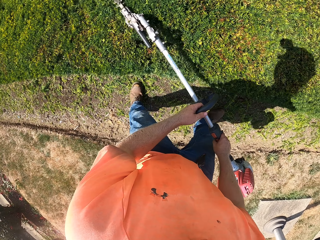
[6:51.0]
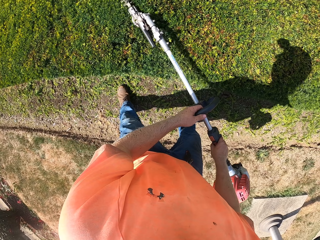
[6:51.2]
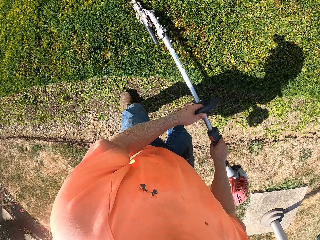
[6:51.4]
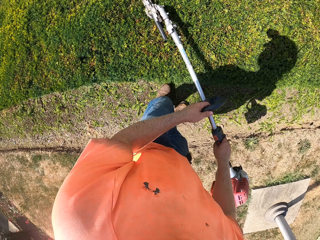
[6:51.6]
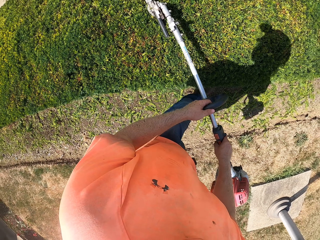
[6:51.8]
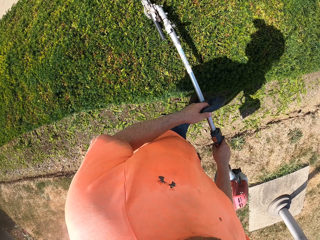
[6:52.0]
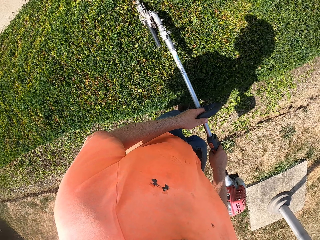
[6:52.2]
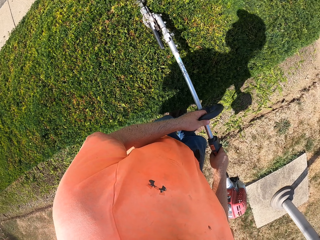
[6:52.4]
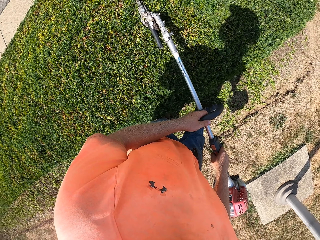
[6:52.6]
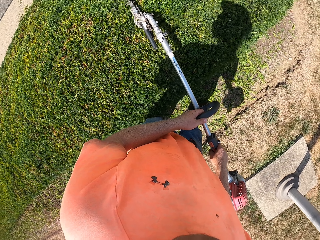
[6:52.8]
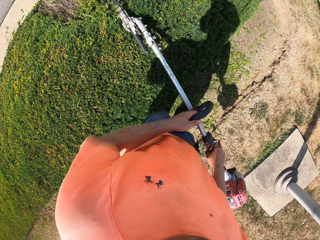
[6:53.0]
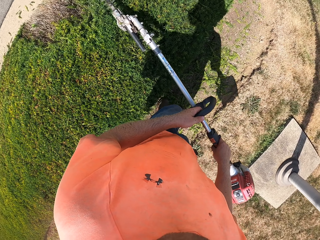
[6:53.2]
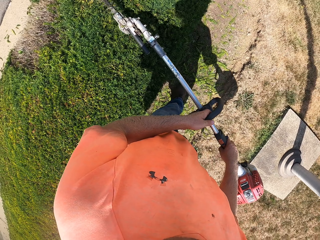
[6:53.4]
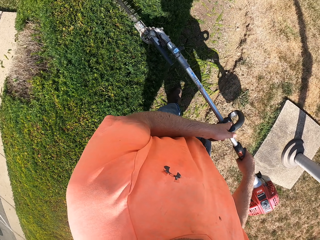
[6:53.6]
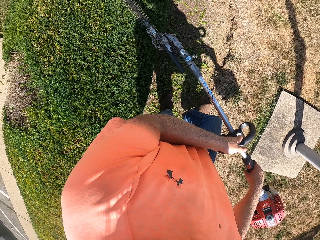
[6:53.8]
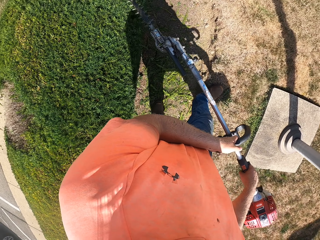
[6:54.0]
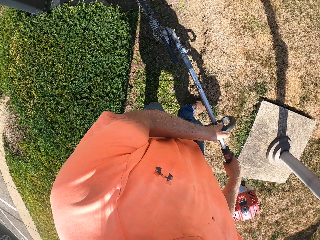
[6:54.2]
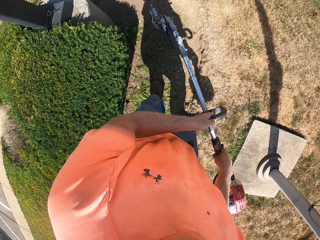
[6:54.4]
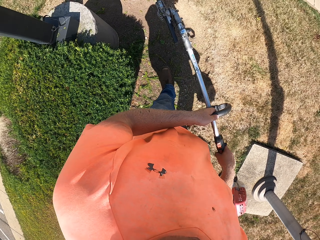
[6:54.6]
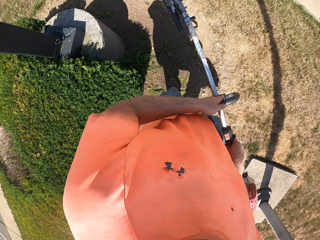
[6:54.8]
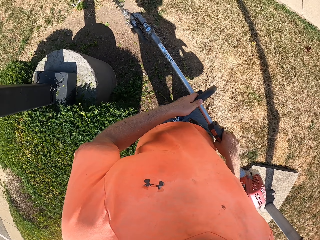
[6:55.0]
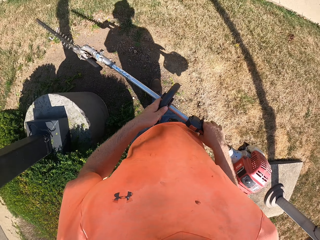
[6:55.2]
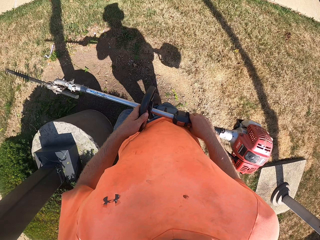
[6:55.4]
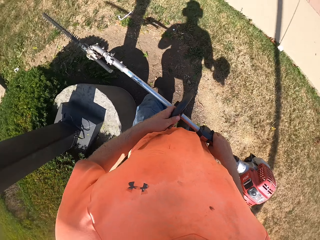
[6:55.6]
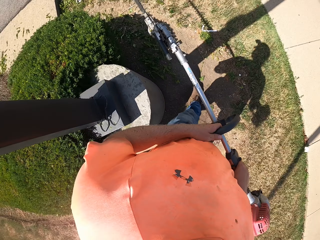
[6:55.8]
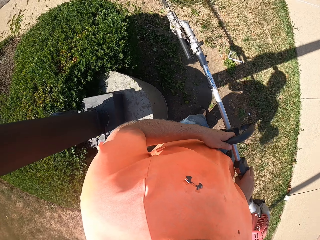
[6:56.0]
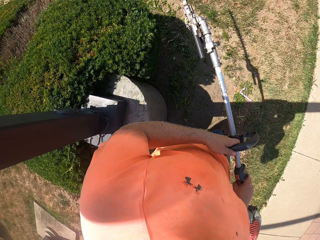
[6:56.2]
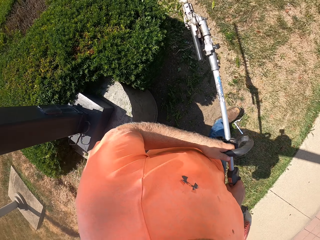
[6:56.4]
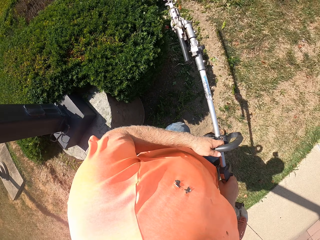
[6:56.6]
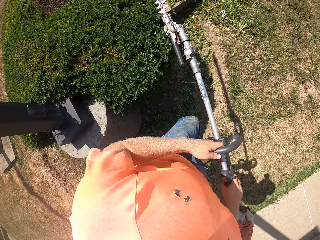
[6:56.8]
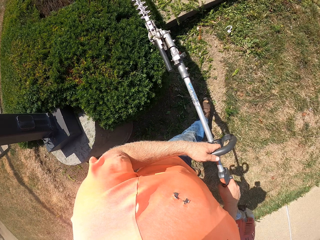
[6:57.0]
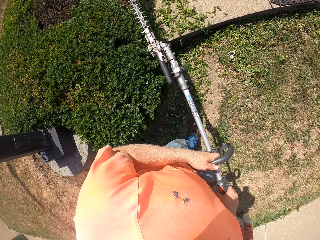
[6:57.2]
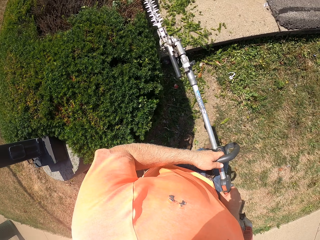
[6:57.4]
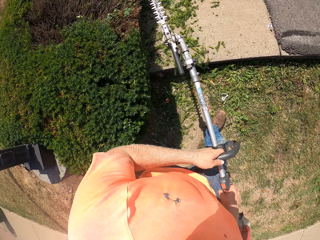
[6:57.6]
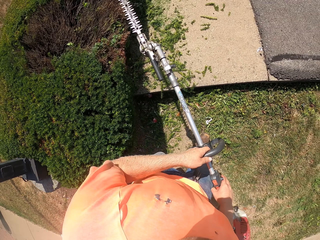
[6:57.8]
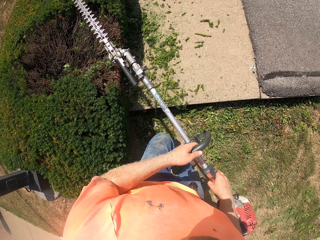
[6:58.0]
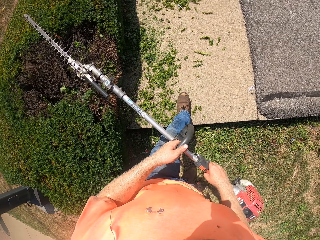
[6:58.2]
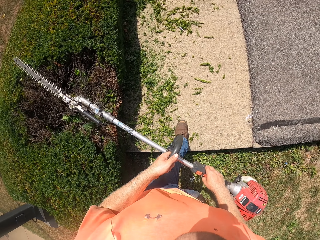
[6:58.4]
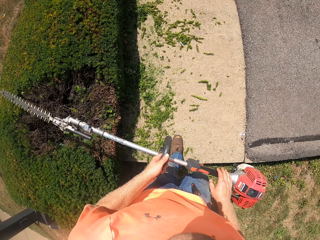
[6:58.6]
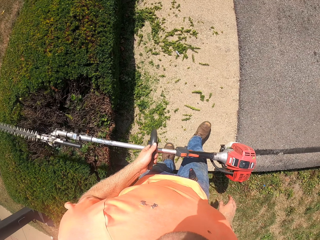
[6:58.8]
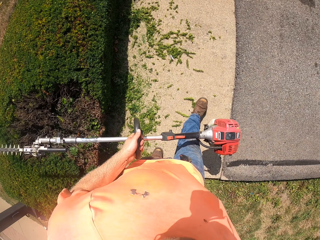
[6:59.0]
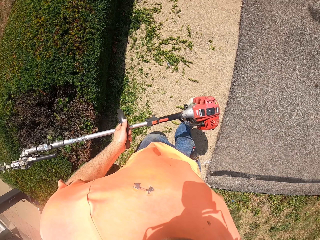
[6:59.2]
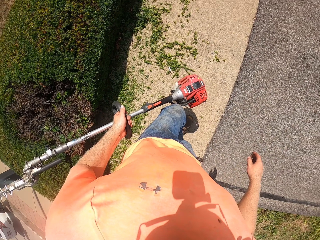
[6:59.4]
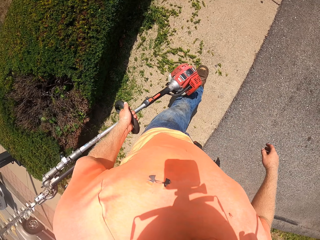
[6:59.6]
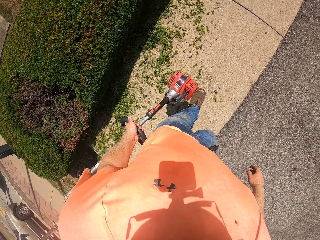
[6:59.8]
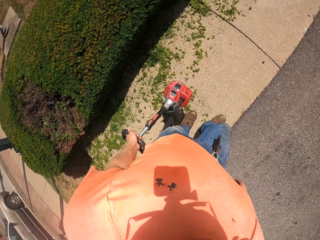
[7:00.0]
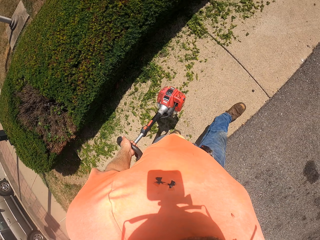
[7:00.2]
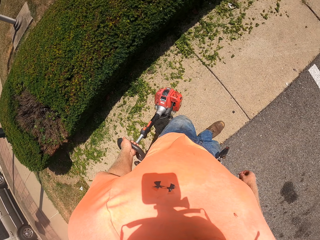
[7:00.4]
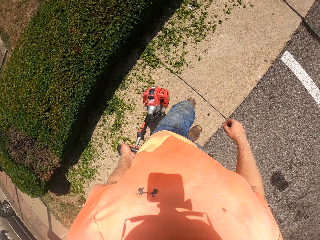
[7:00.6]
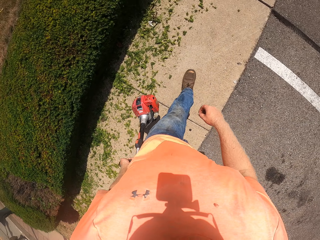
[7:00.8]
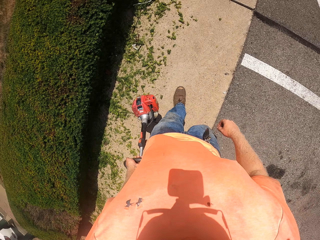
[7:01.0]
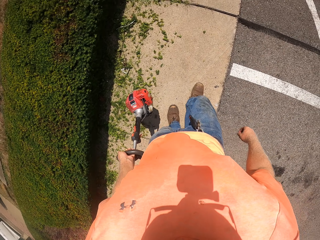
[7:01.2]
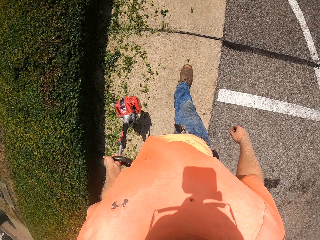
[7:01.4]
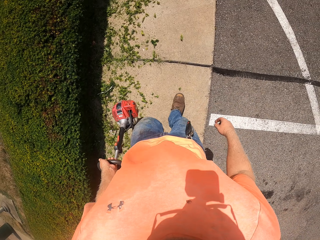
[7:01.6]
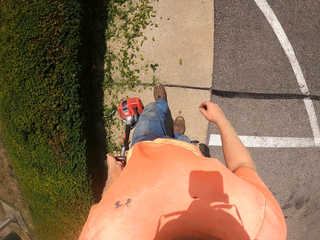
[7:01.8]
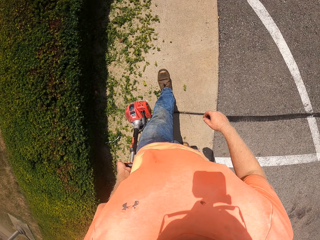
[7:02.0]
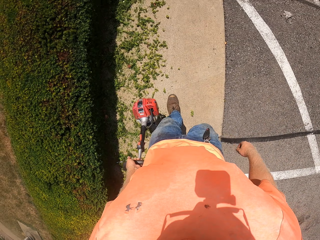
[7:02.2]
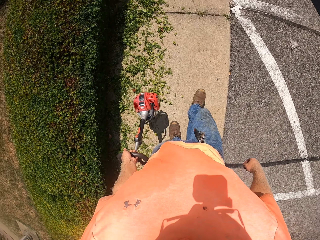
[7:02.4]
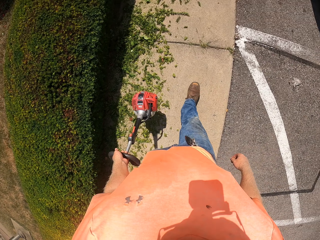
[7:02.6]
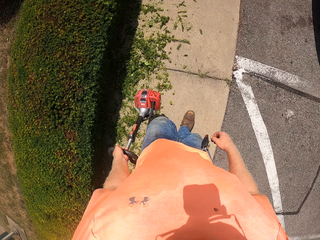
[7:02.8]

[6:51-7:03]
The camera wearer walks near the fence. He holds the hedge trimmer in his left hand. He walks on the pavement.

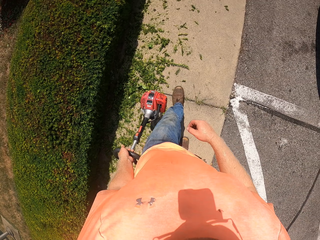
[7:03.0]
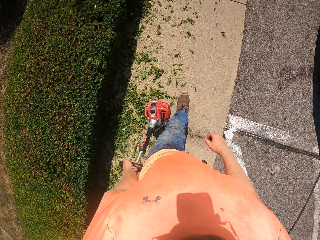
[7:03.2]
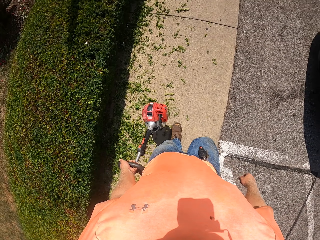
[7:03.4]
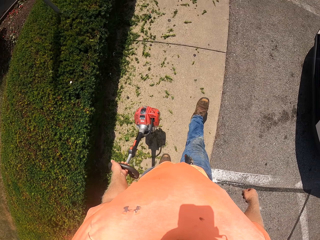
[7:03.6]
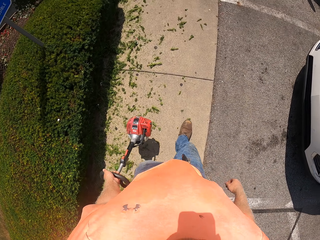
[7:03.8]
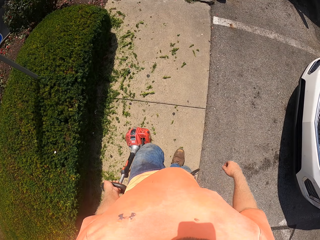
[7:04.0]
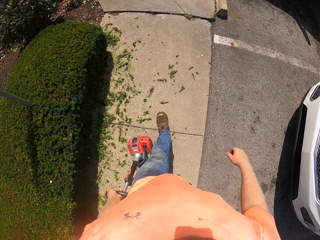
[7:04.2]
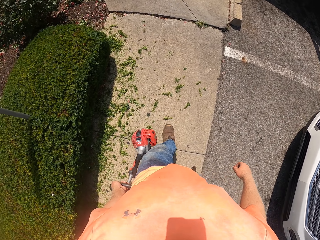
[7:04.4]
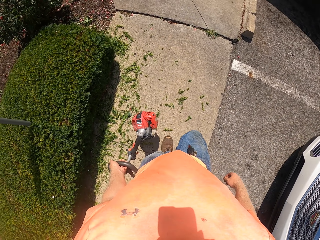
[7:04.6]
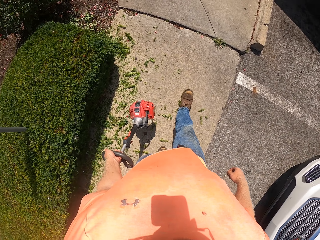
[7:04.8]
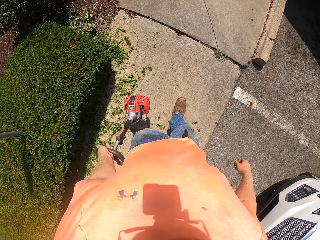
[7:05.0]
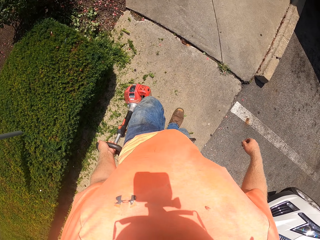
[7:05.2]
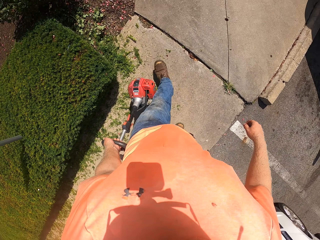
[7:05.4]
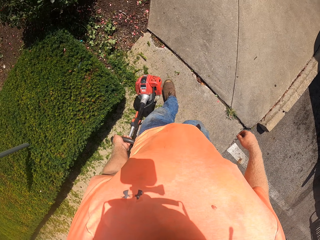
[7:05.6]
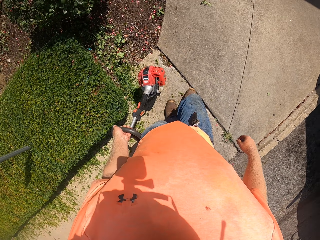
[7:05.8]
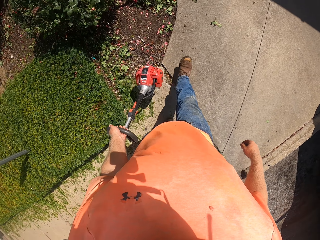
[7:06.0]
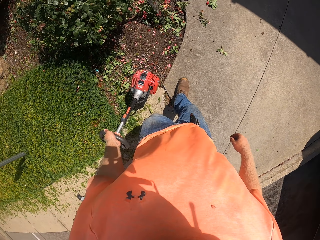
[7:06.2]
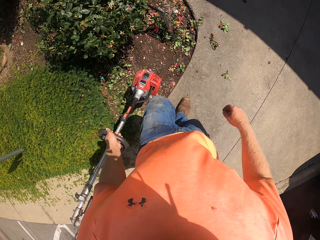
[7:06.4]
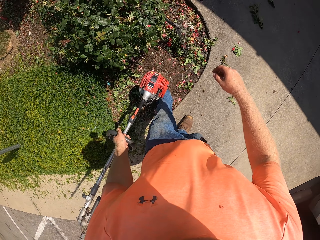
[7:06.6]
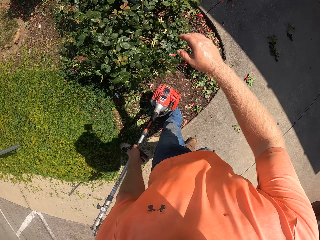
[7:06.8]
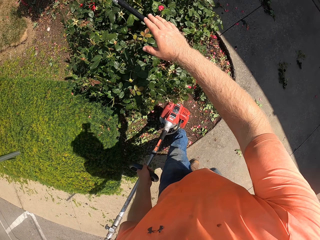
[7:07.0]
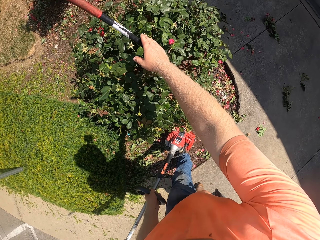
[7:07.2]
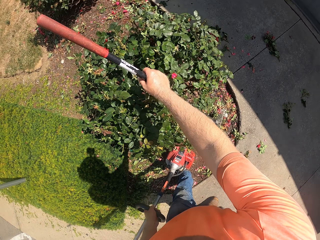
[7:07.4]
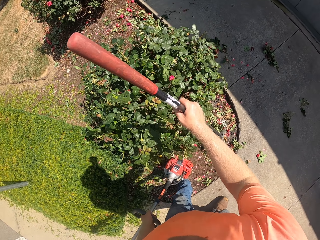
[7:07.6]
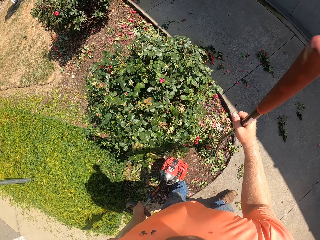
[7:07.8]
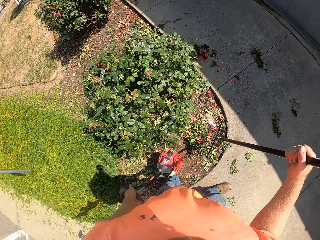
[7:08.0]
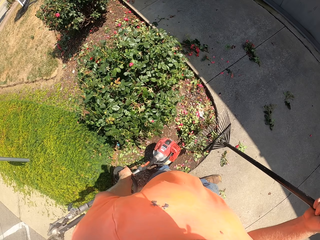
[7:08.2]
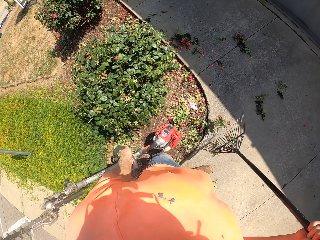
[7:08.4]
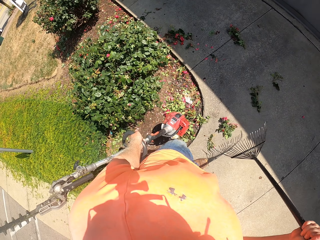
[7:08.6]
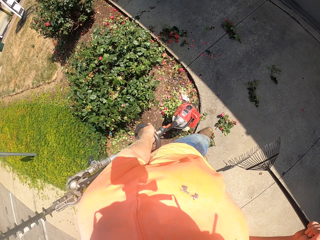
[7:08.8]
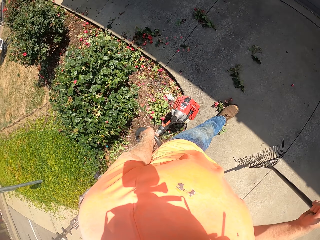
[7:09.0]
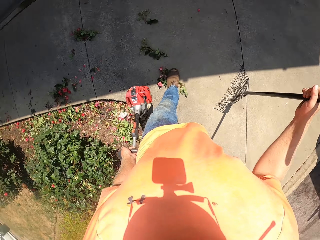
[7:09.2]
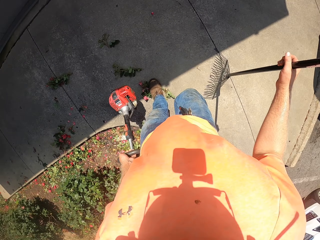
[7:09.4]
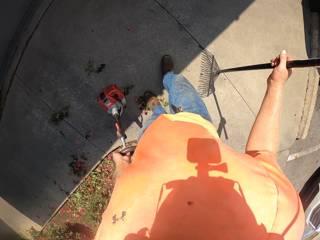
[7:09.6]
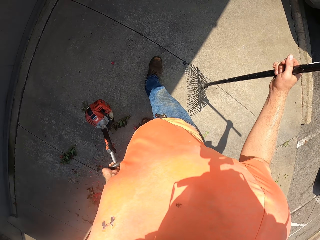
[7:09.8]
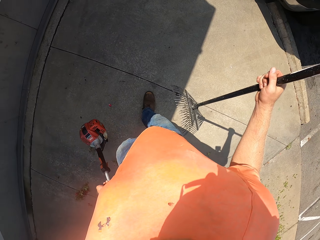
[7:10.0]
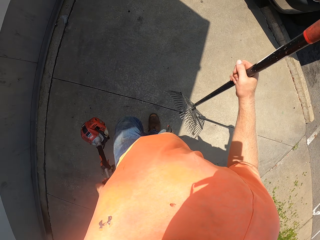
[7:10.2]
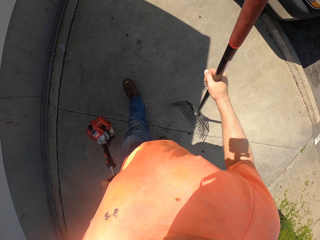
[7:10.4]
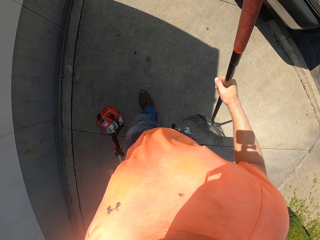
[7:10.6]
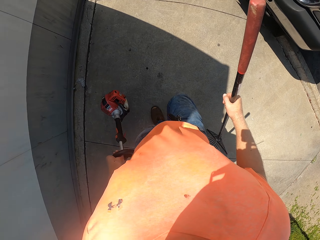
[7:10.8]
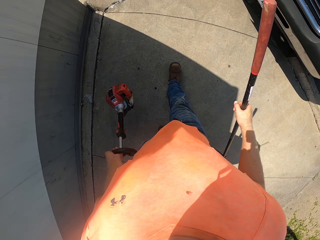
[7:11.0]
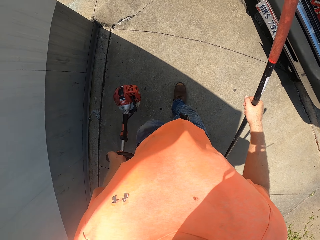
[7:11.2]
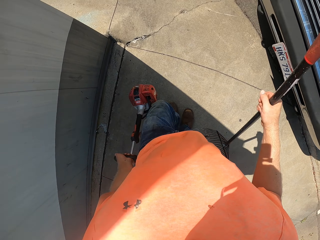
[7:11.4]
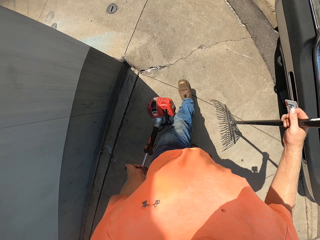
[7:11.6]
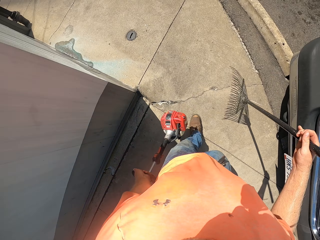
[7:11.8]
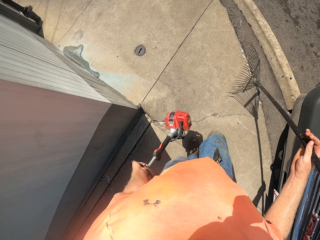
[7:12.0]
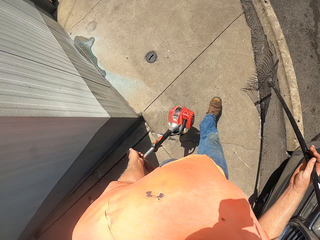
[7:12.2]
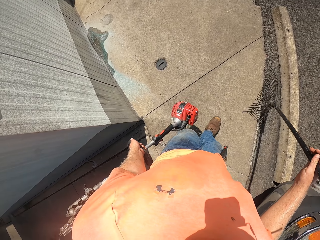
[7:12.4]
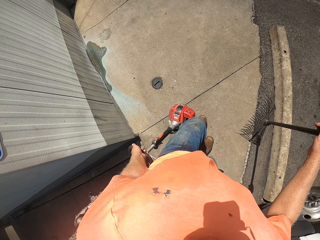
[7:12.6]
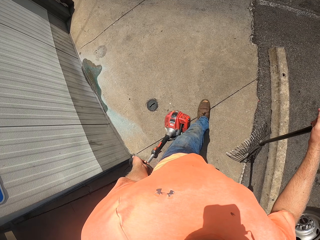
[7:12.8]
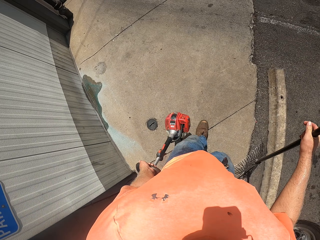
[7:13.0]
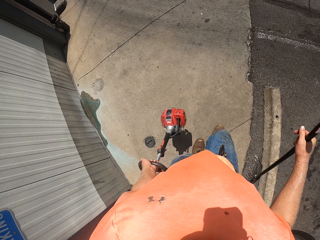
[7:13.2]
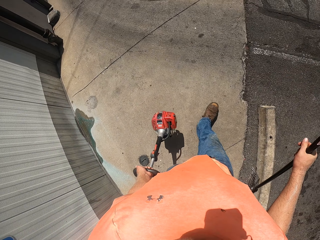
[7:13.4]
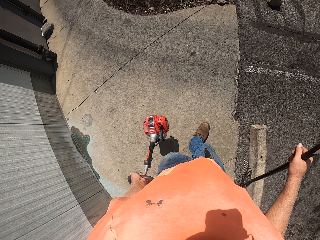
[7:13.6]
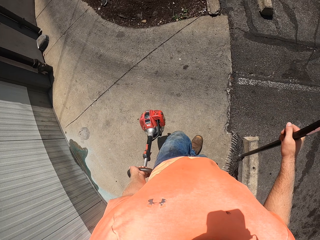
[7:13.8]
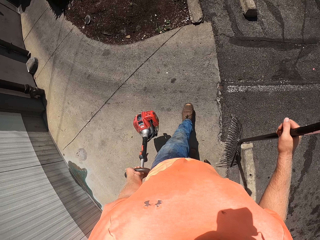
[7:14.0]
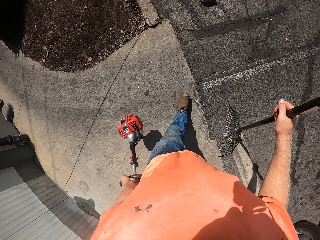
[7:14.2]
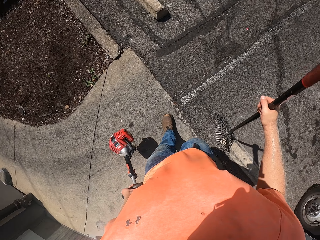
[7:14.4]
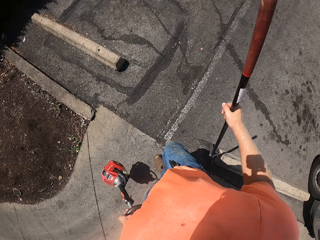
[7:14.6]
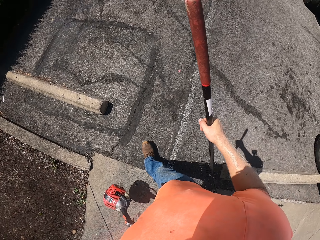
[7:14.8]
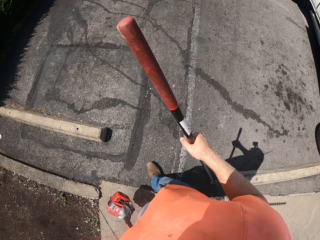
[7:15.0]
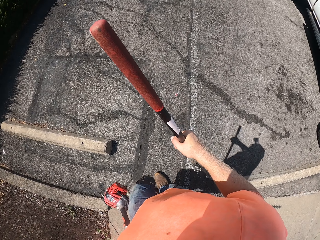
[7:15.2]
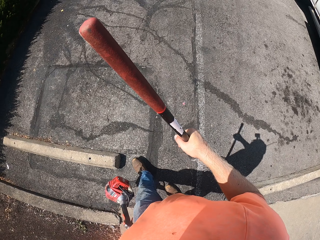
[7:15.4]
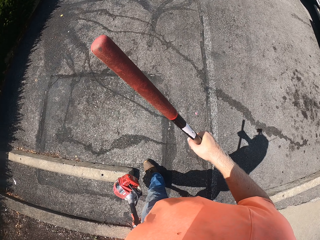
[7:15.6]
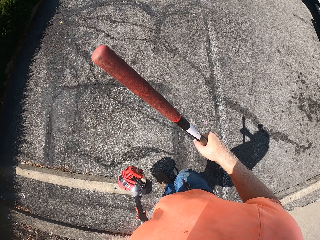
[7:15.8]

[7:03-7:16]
The camera wearer picks up a leaf rake from the fence with his right hand.
